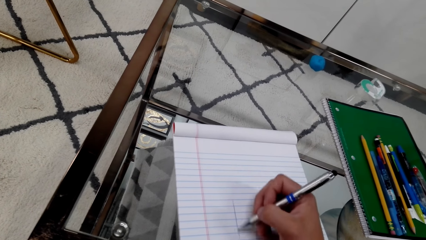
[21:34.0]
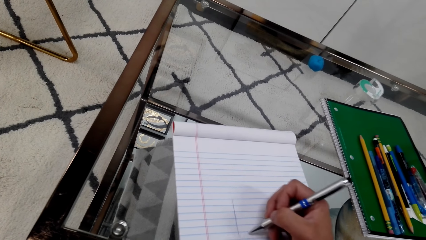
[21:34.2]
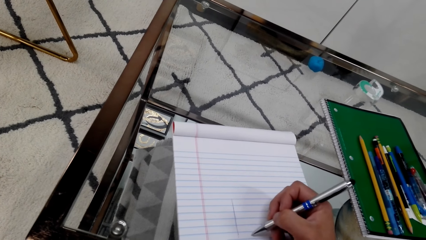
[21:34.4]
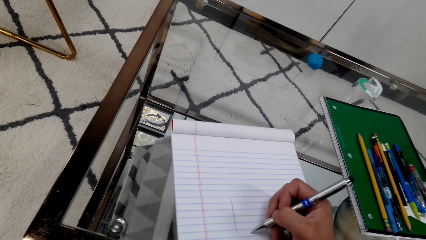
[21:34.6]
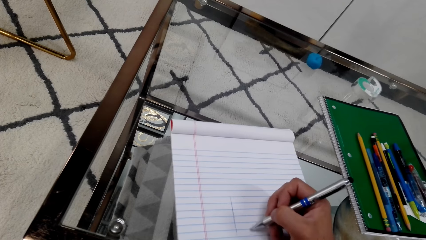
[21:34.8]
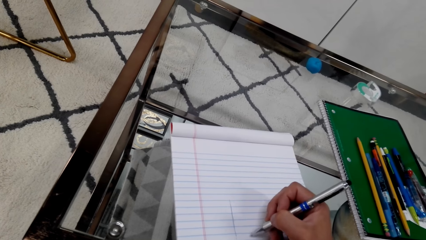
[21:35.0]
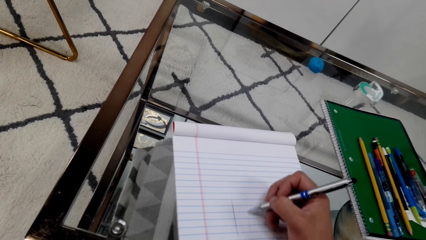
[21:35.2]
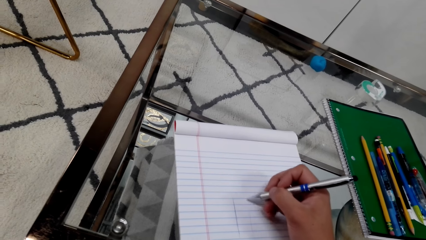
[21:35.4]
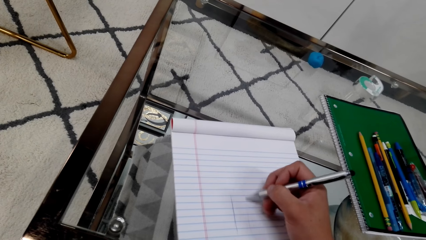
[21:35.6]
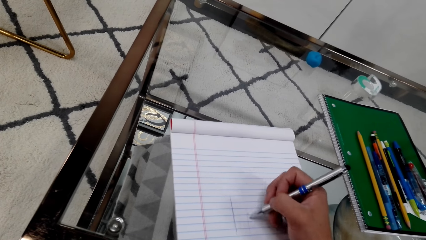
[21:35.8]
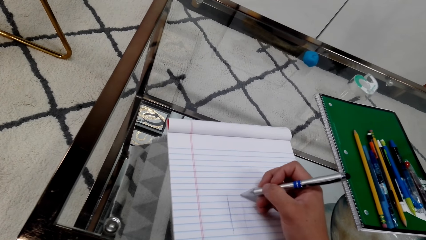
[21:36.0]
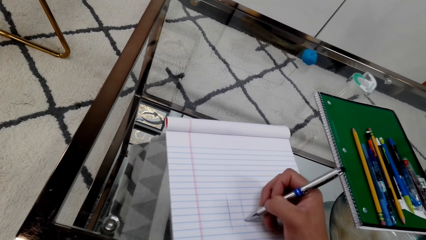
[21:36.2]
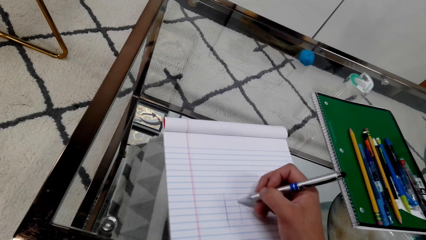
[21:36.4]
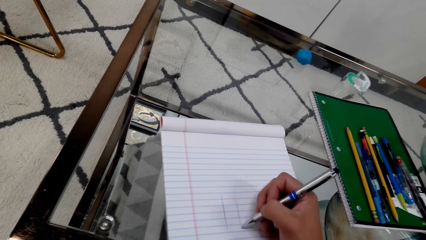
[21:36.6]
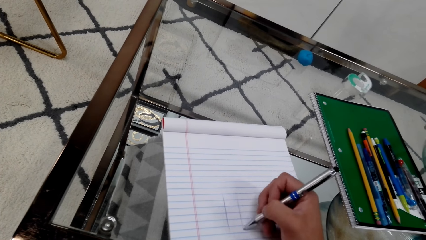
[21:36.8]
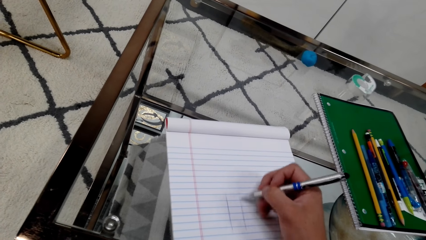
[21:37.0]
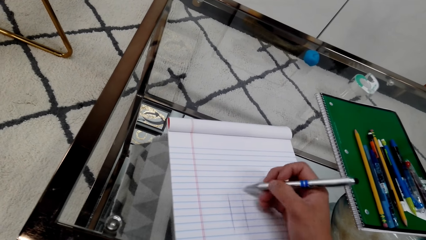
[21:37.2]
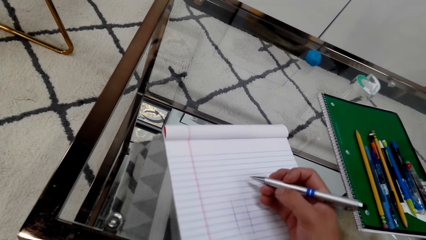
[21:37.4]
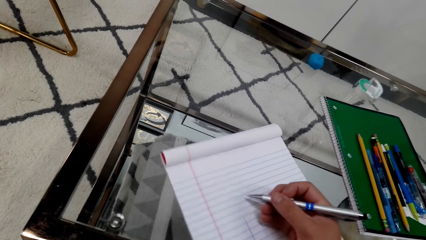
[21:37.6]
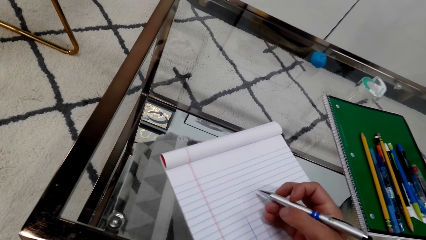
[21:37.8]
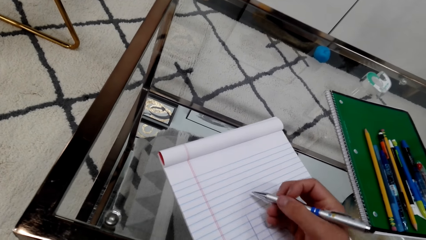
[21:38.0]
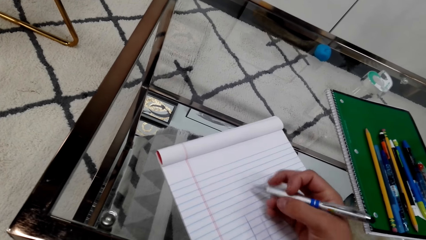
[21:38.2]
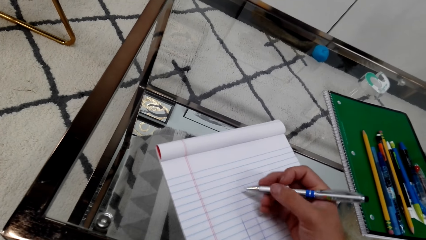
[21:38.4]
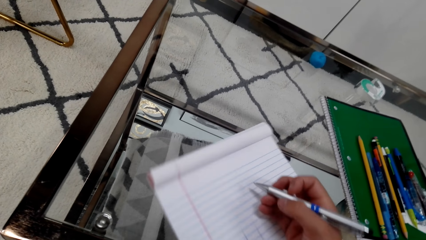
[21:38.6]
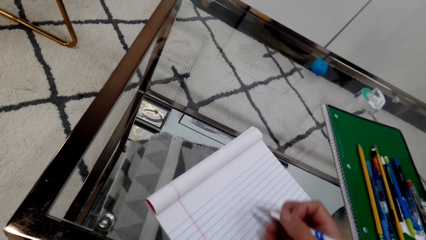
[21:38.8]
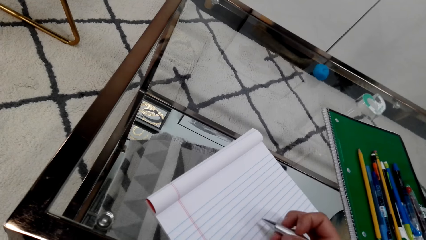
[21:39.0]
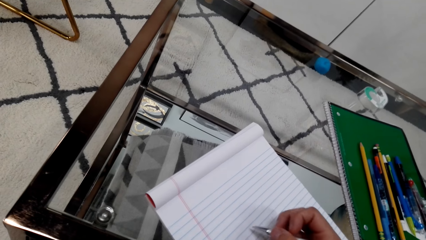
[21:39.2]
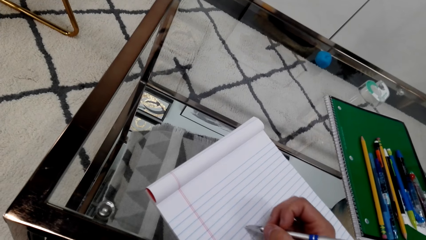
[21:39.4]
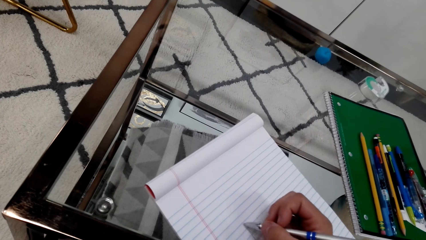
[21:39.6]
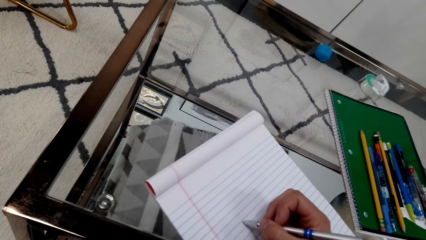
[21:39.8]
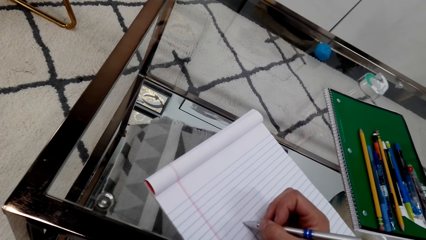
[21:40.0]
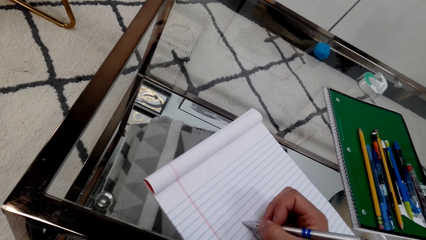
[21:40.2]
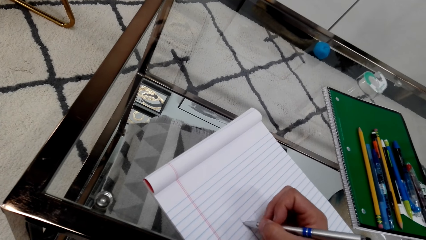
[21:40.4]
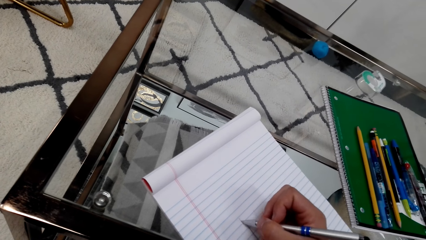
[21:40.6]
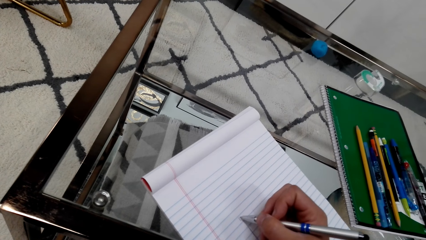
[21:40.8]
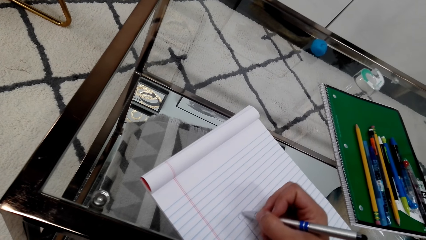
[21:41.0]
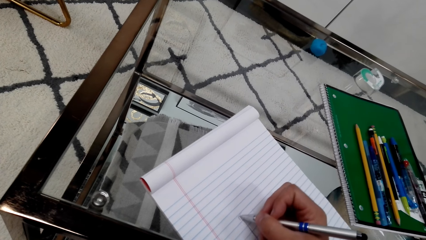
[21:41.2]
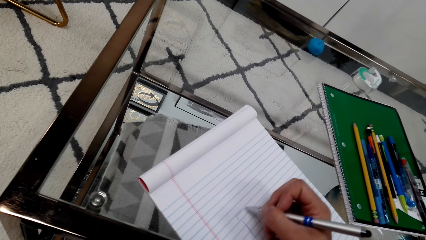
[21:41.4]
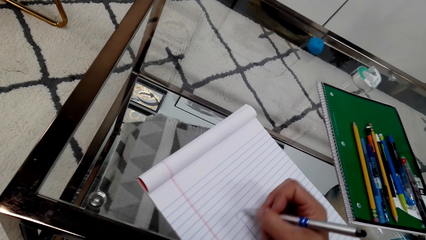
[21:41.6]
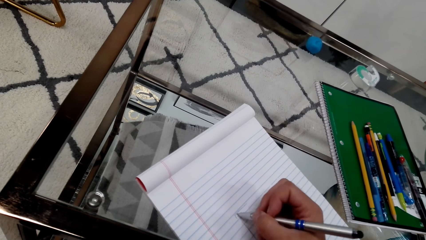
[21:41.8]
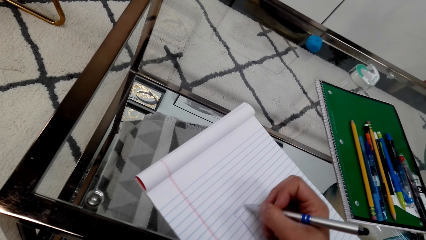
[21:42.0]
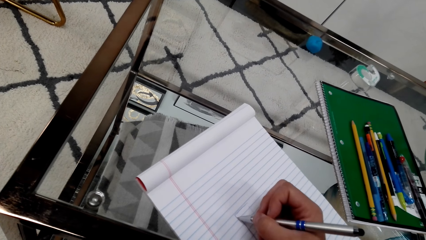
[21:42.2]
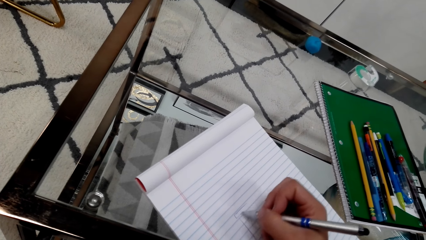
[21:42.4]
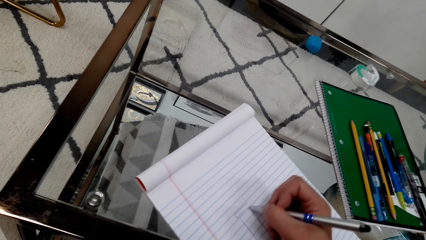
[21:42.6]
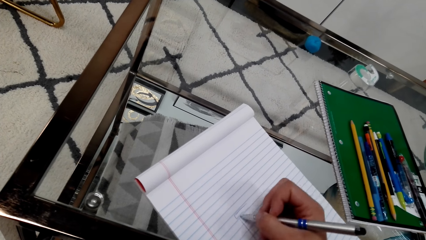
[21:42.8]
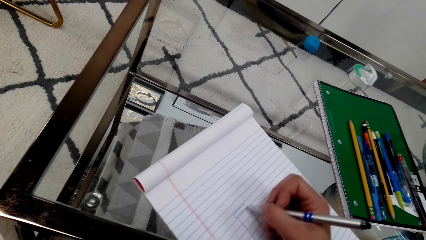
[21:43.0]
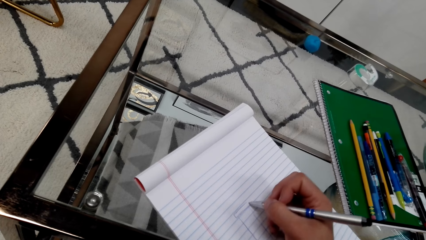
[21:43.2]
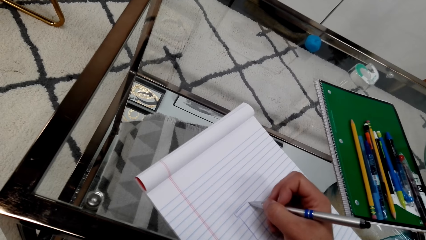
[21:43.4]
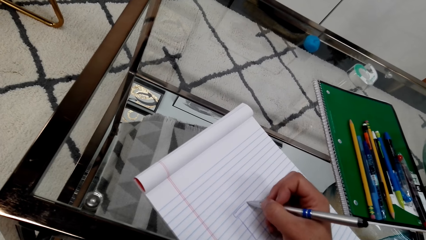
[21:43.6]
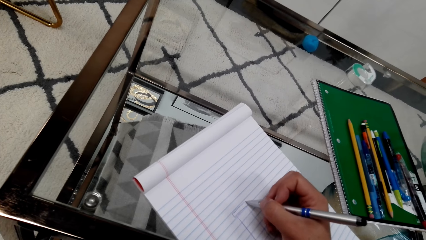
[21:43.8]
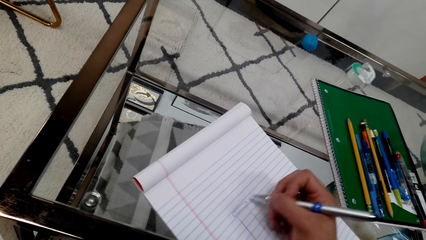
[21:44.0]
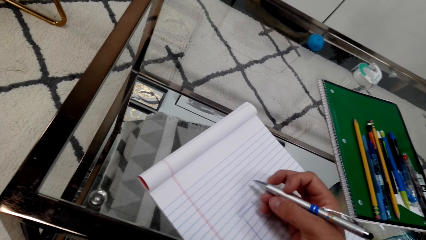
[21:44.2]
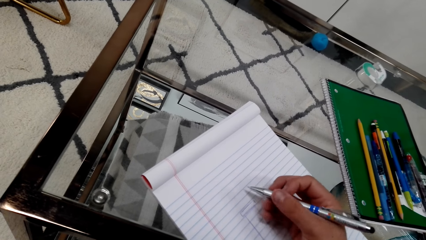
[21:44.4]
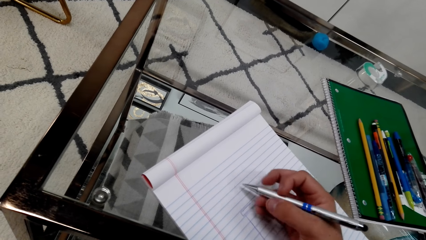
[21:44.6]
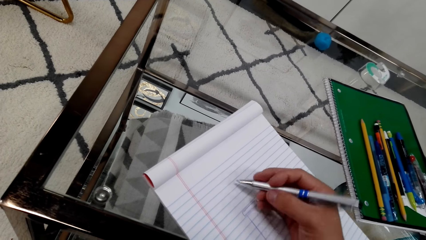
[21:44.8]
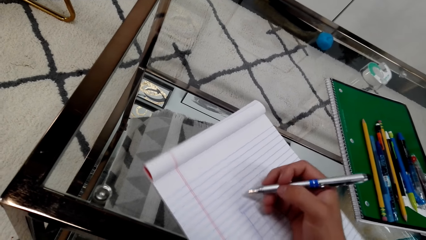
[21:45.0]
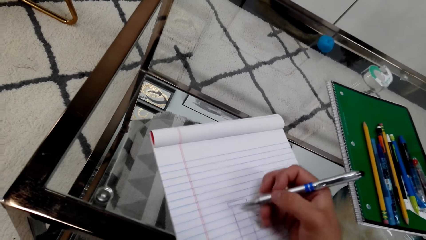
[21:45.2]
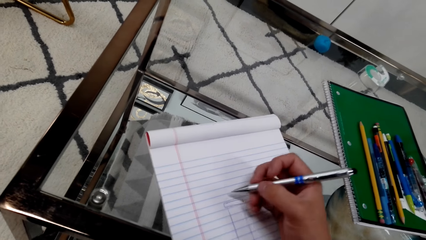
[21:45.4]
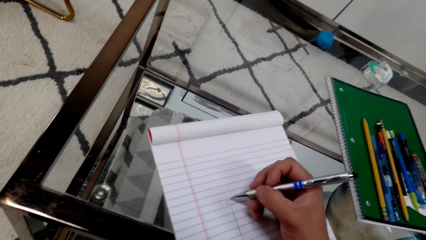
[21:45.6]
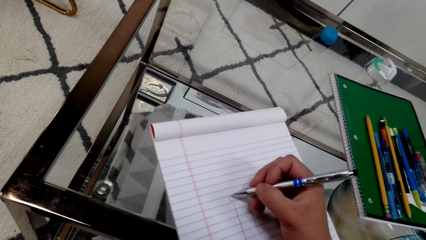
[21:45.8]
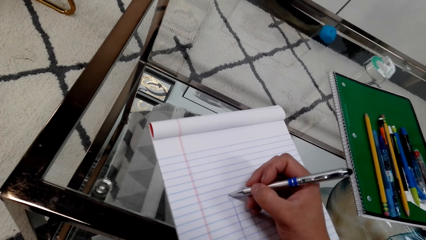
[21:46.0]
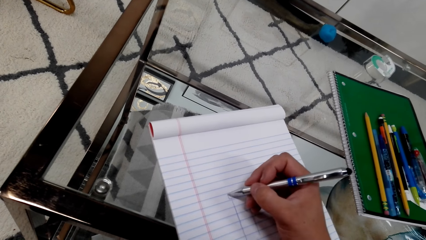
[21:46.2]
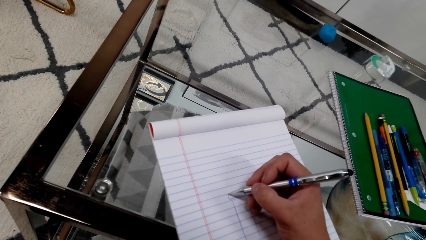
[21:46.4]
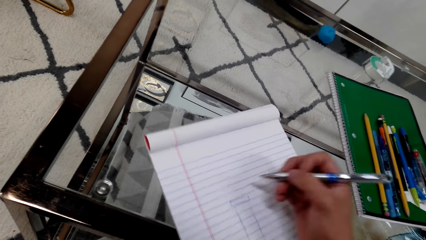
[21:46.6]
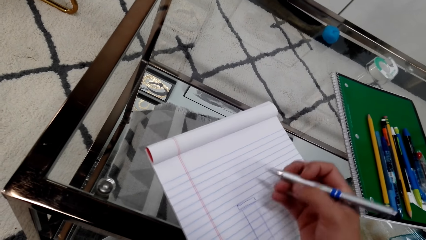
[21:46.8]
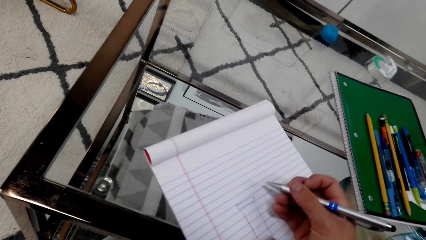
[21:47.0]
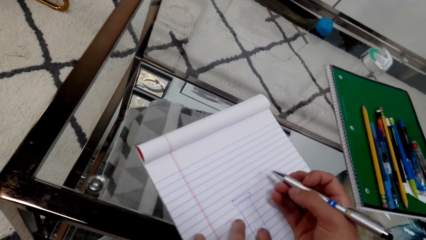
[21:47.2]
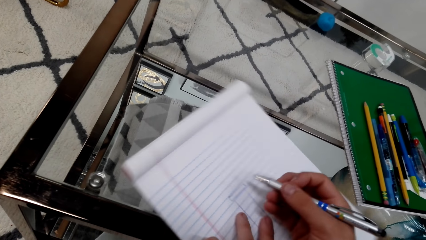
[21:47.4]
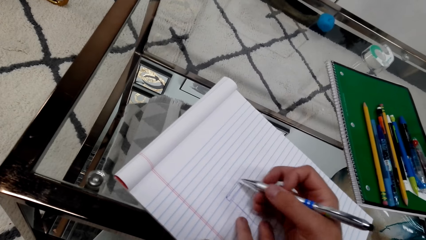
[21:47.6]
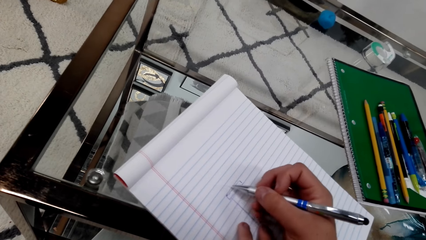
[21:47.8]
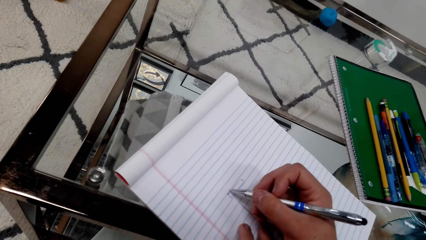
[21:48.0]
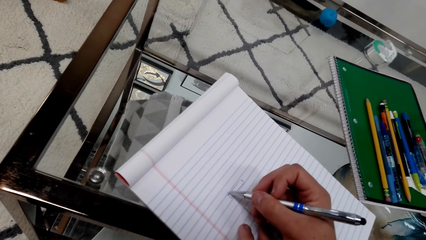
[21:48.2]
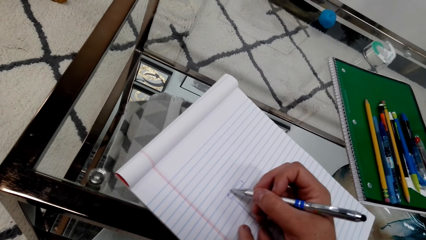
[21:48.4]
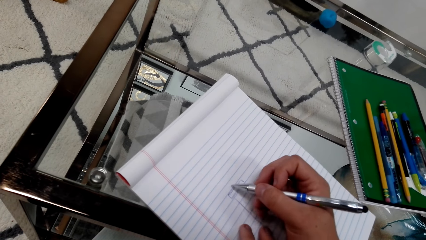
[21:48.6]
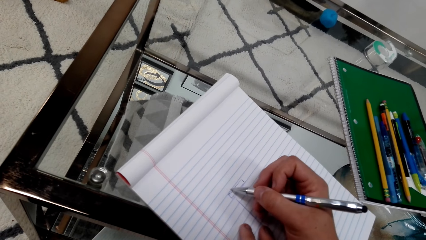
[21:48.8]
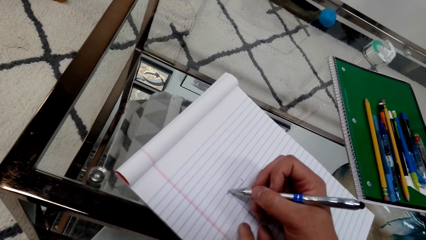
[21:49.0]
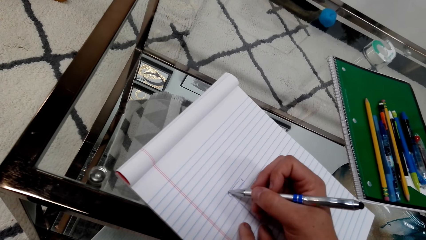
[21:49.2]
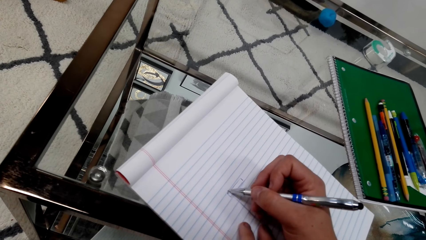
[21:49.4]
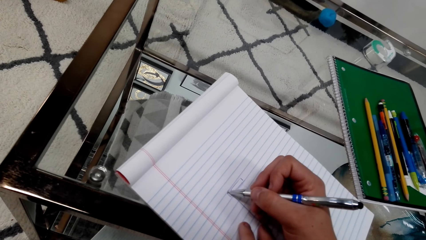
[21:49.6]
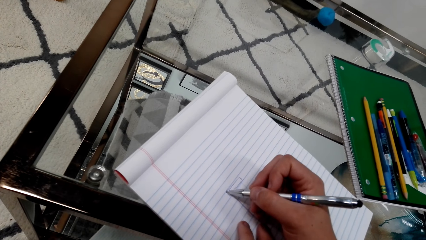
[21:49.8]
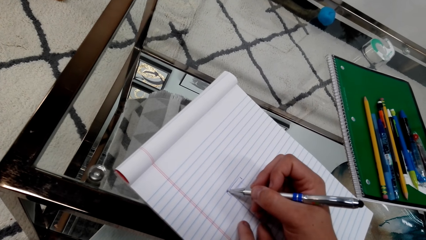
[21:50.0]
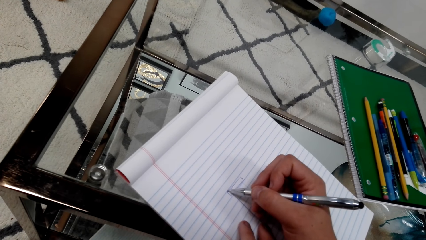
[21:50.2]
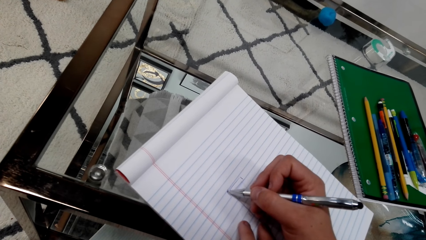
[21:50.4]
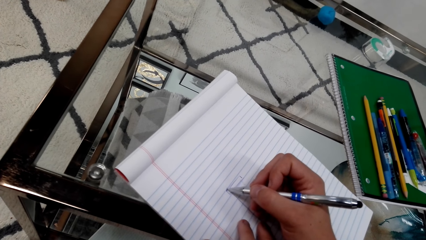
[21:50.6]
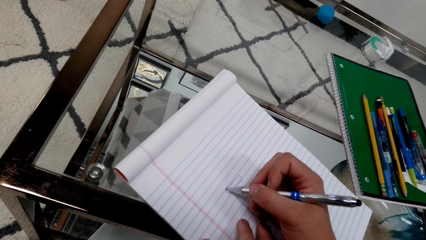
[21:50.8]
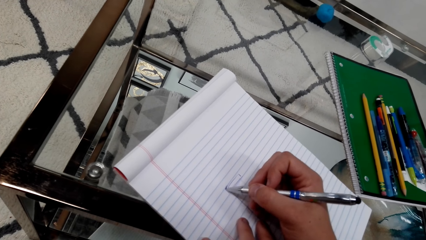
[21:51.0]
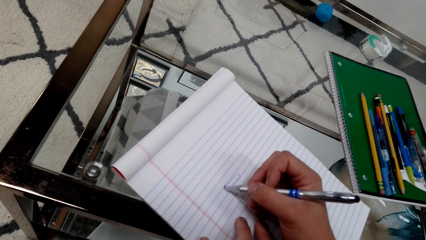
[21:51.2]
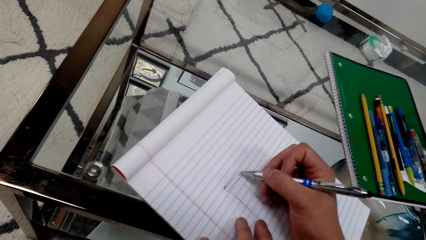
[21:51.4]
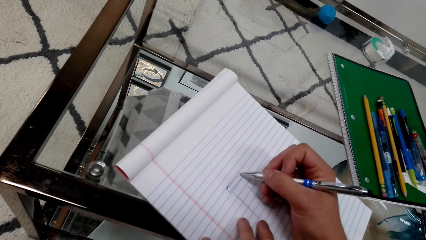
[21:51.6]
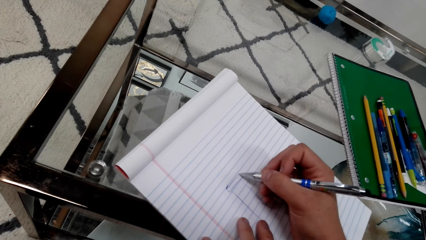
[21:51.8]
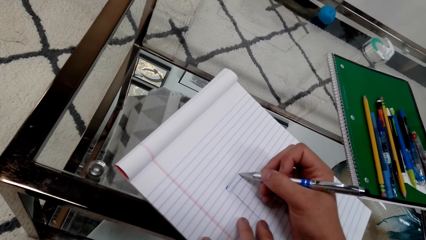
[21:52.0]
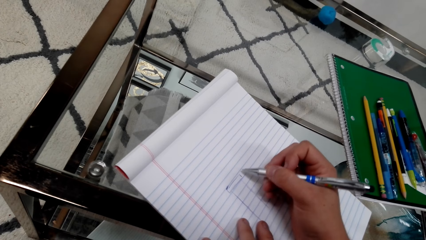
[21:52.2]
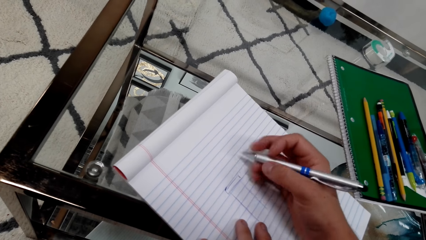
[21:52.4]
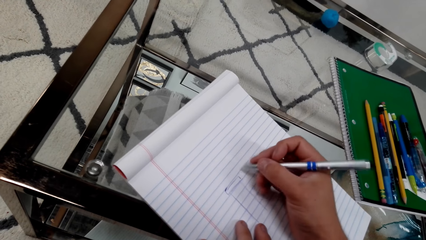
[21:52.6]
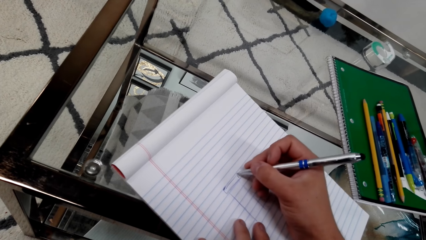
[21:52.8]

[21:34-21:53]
The camera wearer draws on a book with a pen. They draw on the book with the pen repeatedly.
